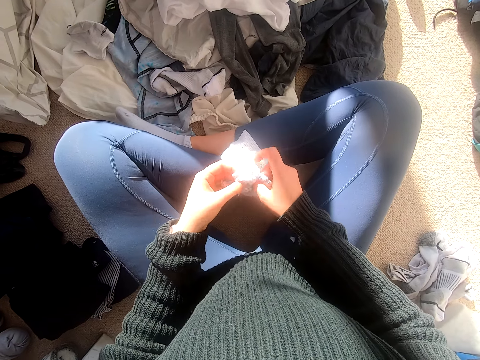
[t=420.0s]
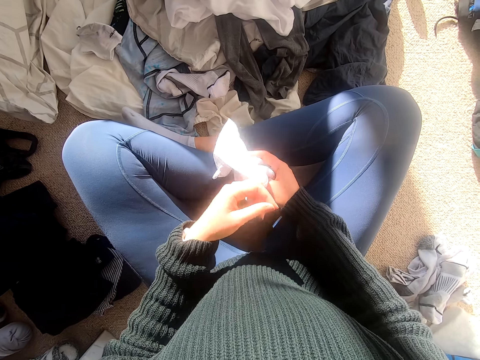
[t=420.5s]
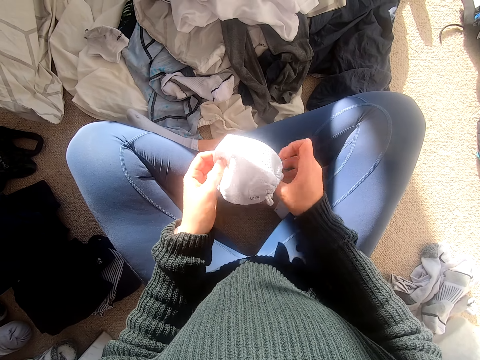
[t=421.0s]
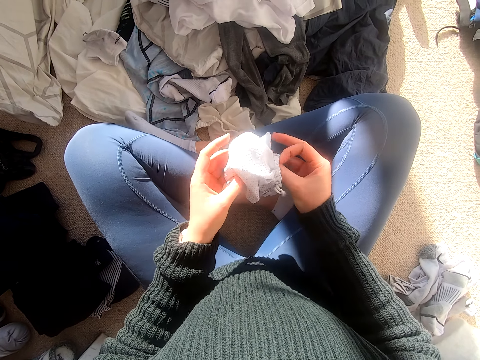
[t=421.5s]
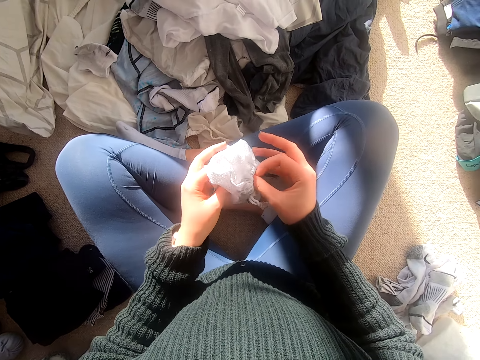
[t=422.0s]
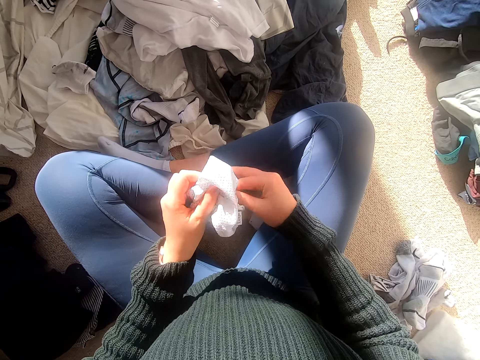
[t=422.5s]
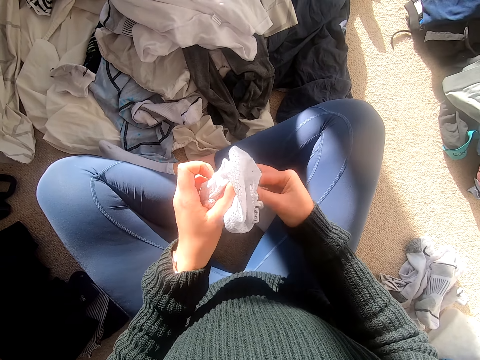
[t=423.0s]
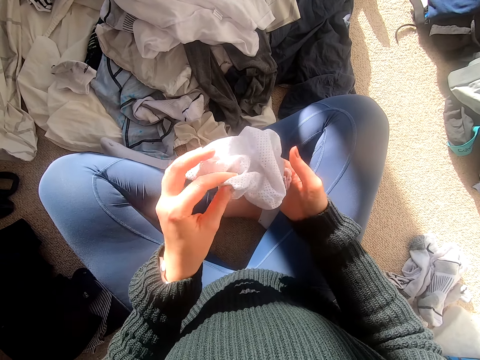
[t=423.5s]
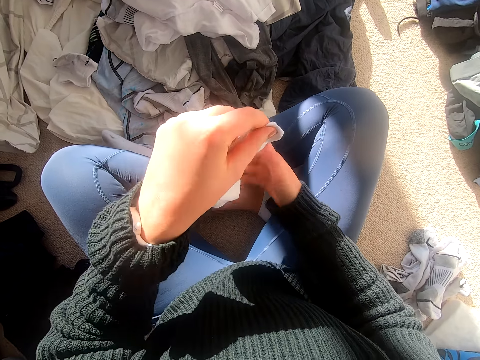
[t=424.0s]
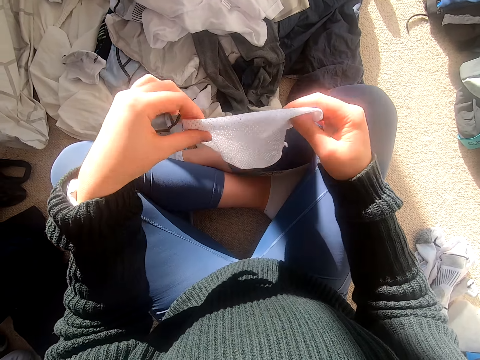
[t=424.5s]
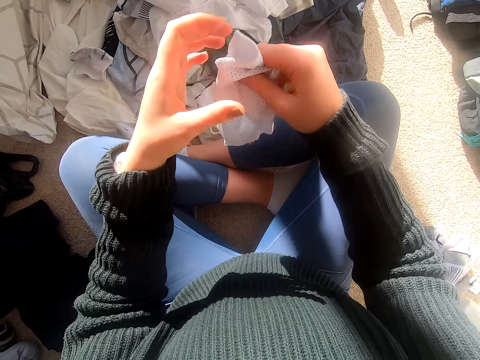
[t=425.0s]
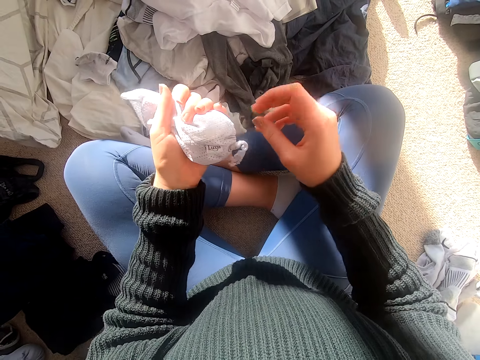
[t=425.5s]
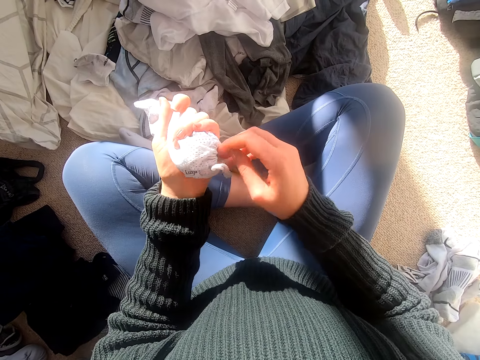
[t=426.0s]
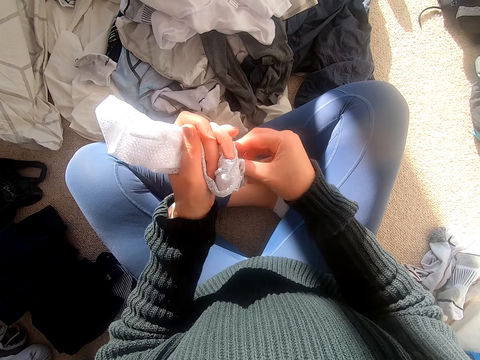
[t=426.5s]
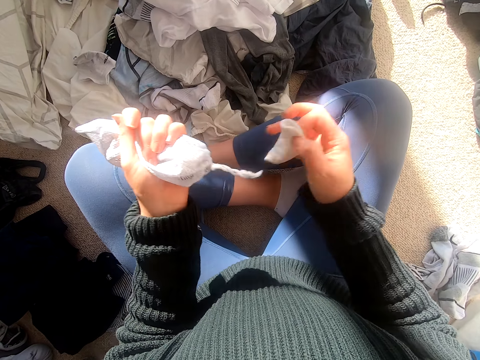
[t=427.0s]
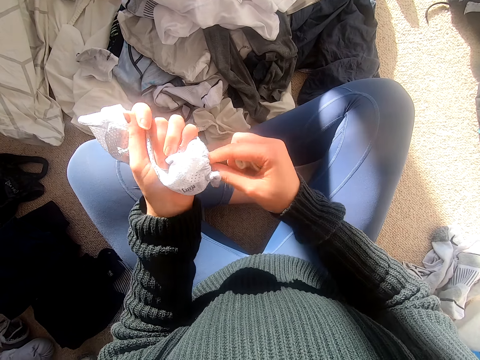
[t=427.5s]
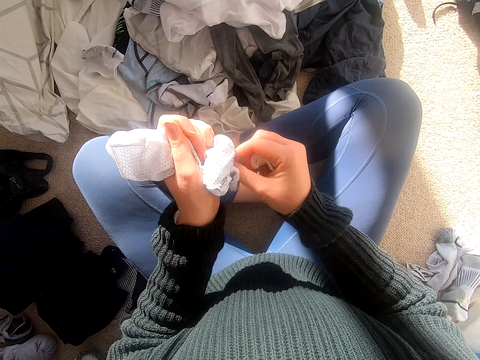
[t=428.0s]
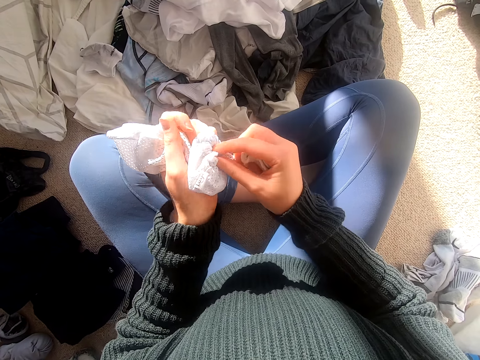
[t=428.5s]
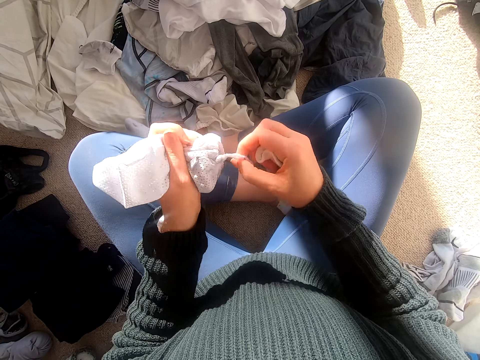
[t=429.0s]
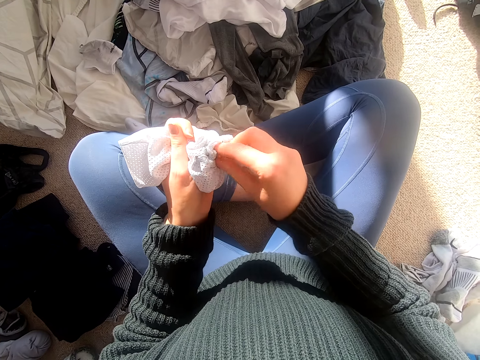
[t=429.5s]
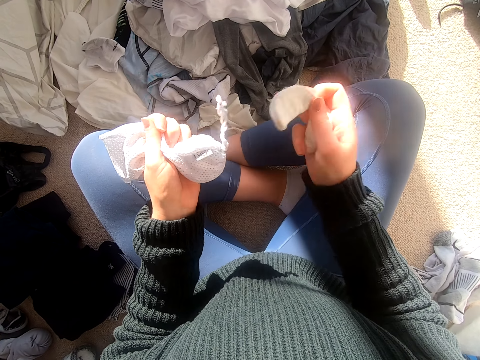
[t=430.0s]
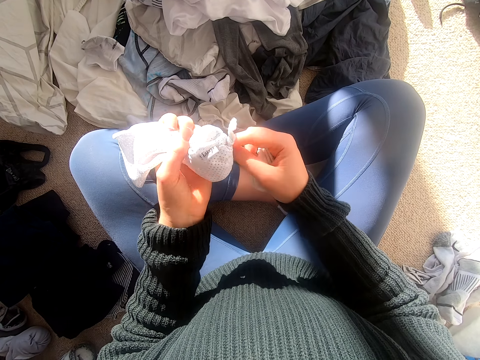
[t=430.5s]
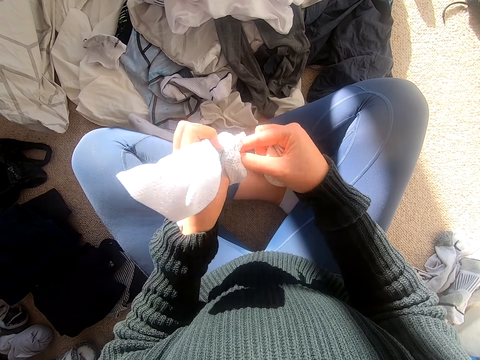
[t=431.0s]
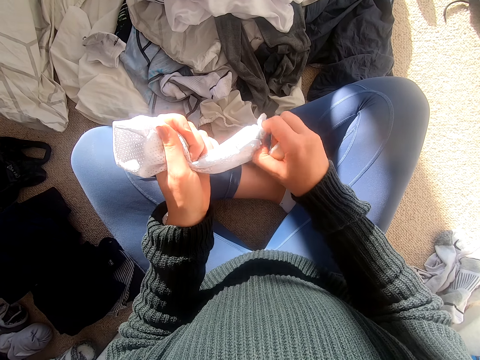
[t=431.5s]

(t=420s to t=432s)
The camera wearer moves the hand in the bag. They turn the bag upside down. They hold the vest. They remove the small clothes from the bag.

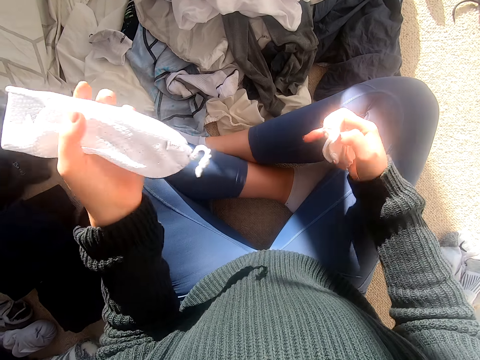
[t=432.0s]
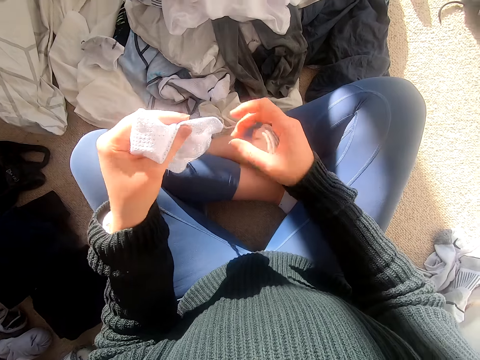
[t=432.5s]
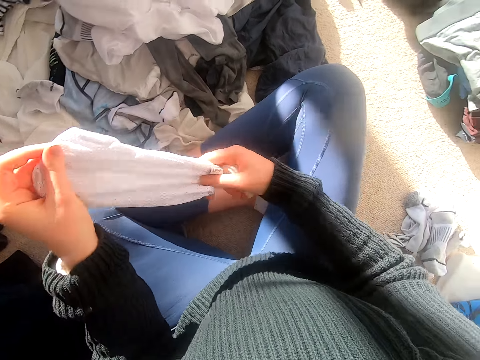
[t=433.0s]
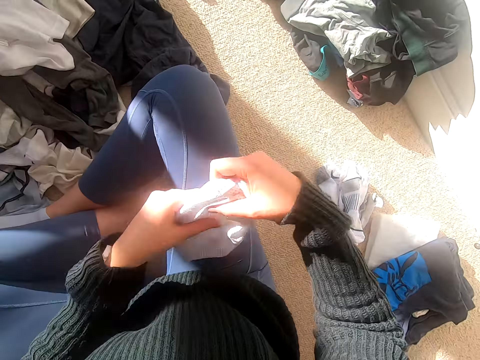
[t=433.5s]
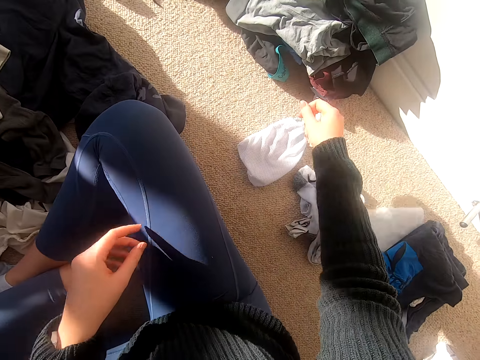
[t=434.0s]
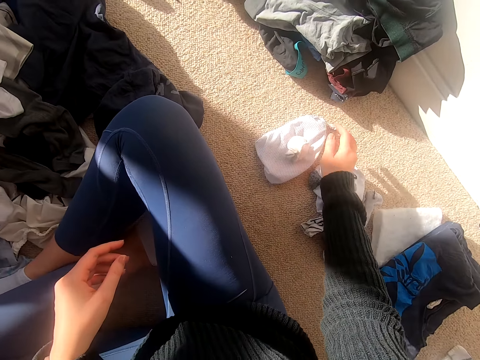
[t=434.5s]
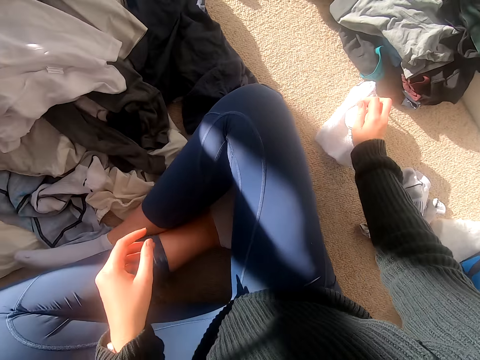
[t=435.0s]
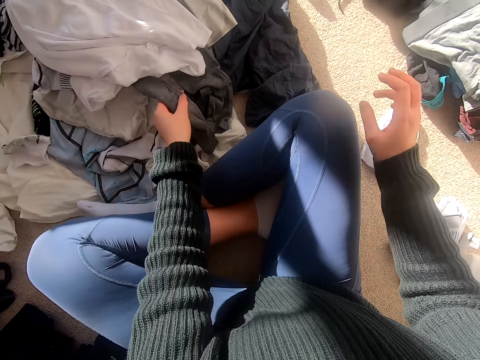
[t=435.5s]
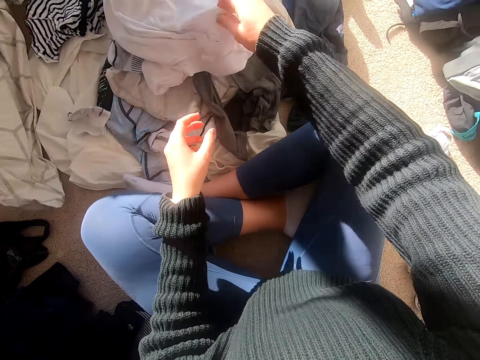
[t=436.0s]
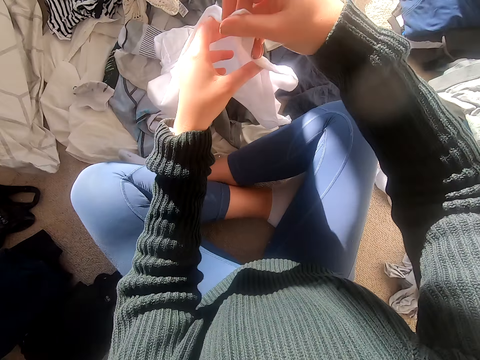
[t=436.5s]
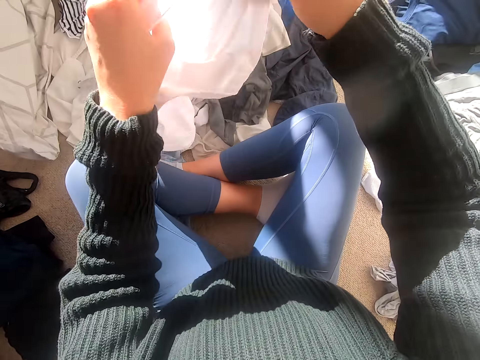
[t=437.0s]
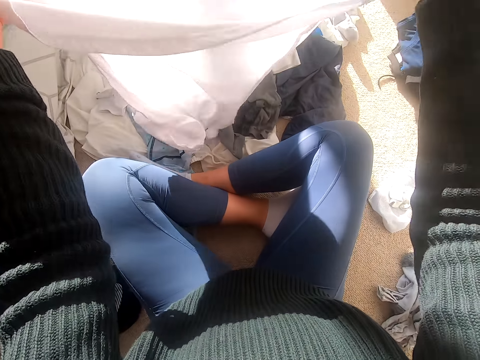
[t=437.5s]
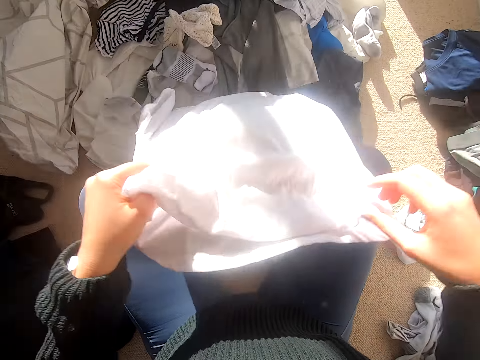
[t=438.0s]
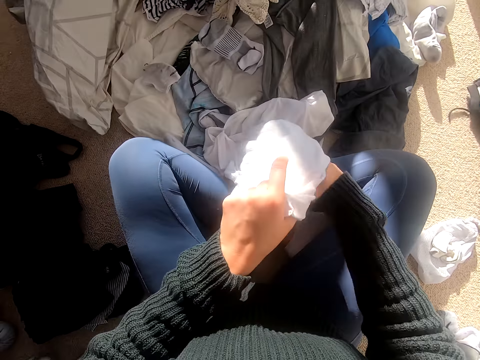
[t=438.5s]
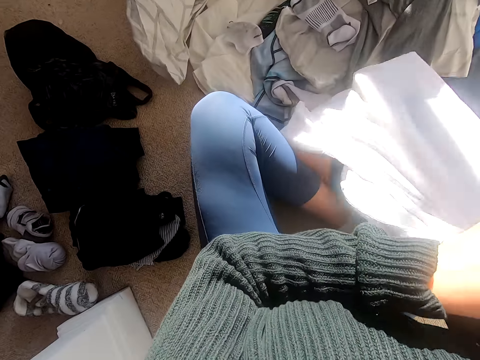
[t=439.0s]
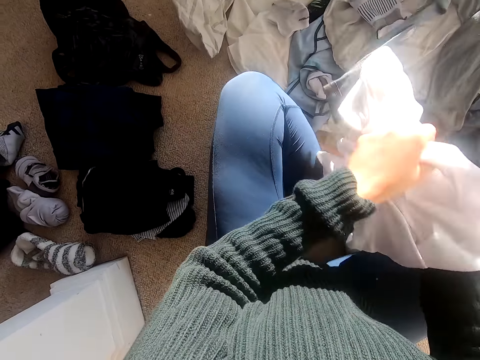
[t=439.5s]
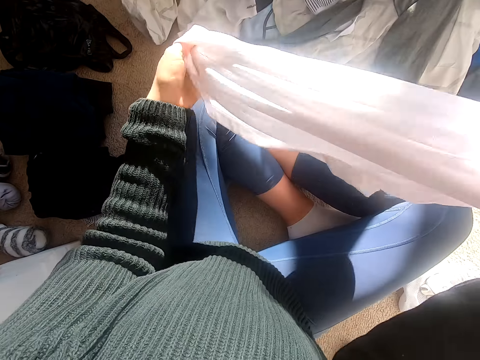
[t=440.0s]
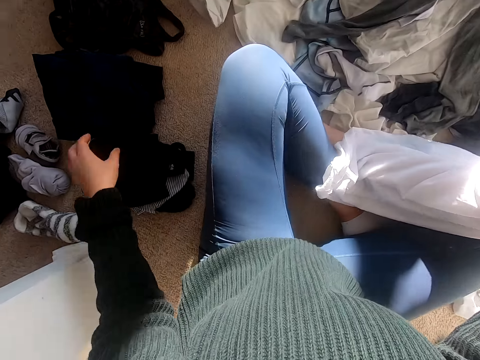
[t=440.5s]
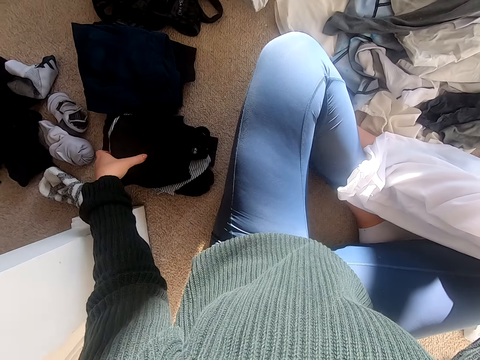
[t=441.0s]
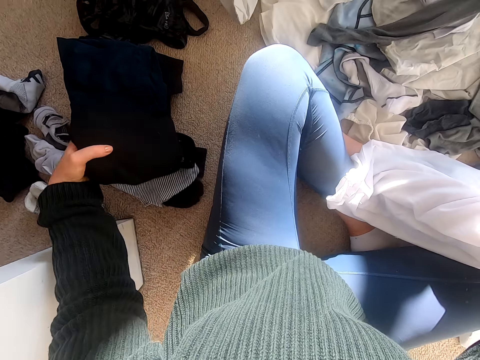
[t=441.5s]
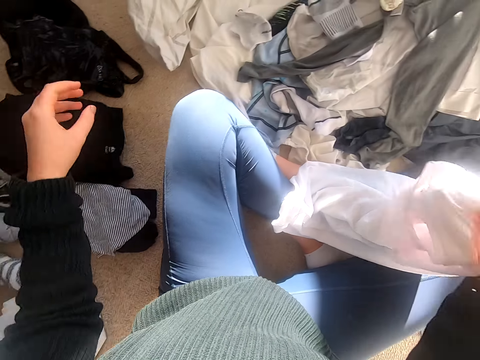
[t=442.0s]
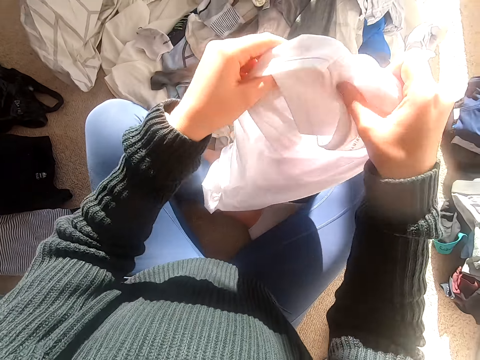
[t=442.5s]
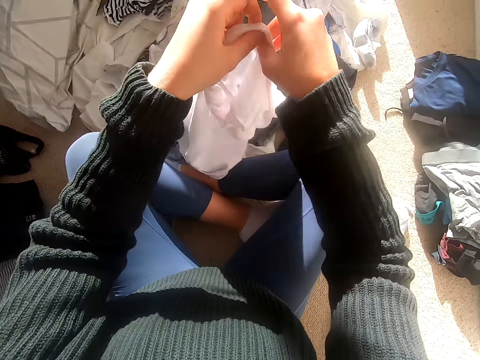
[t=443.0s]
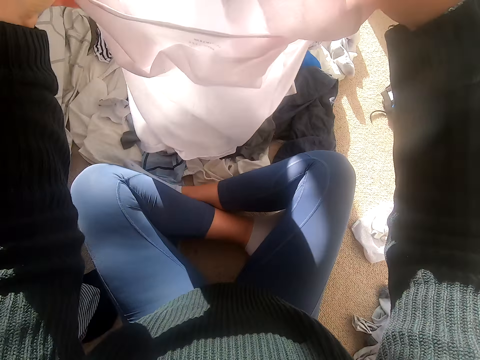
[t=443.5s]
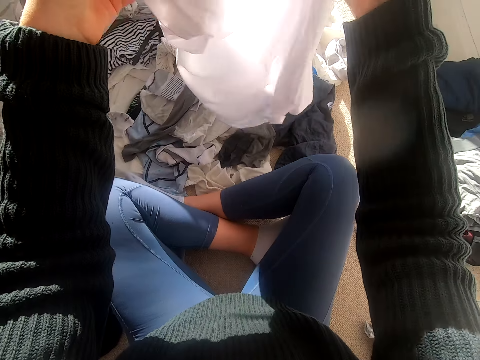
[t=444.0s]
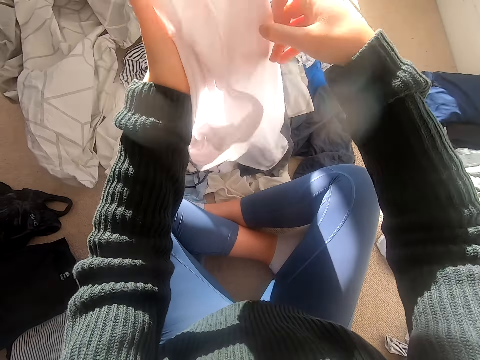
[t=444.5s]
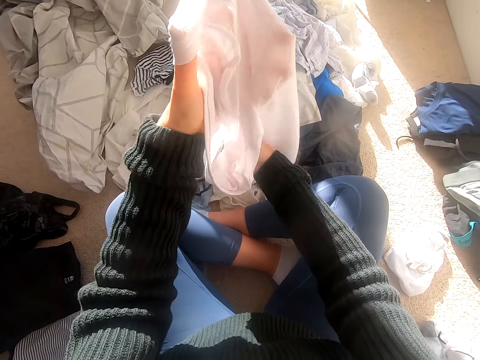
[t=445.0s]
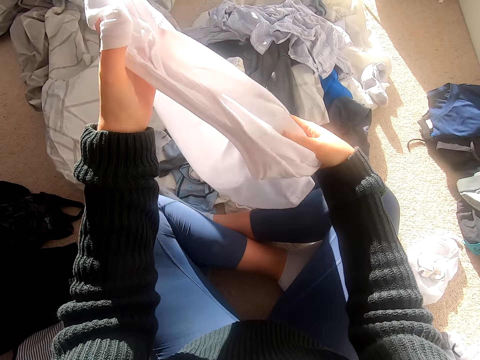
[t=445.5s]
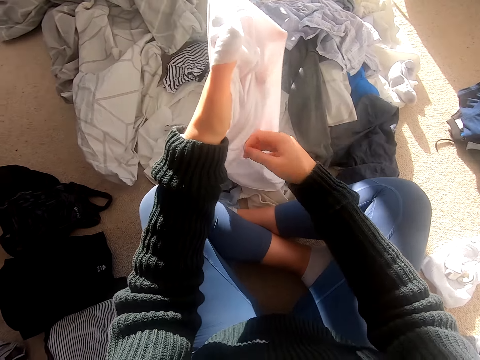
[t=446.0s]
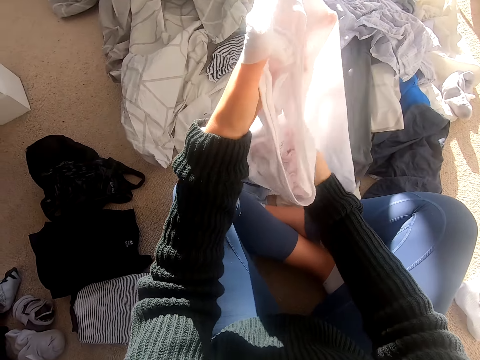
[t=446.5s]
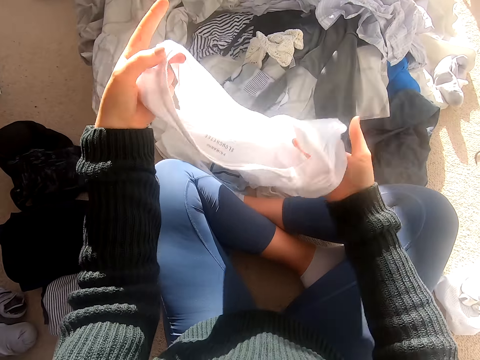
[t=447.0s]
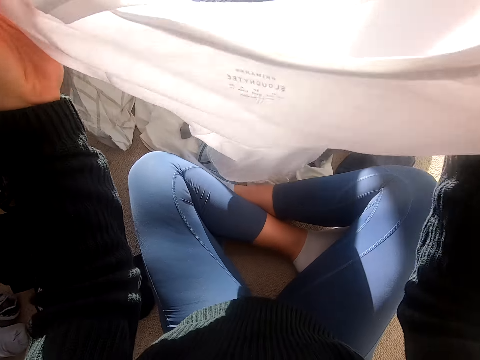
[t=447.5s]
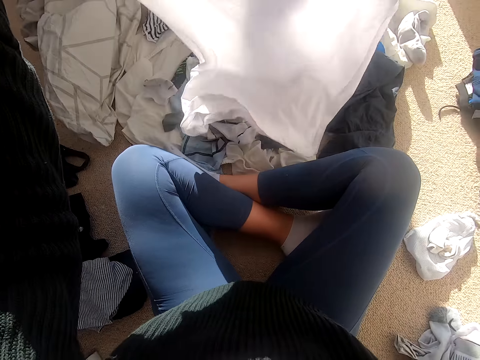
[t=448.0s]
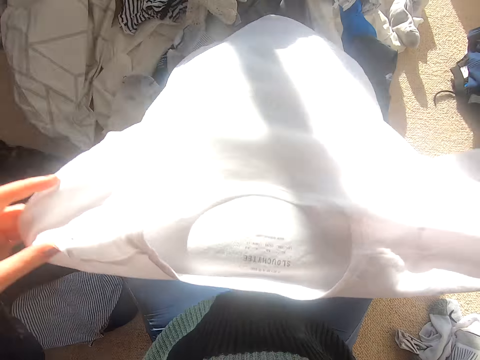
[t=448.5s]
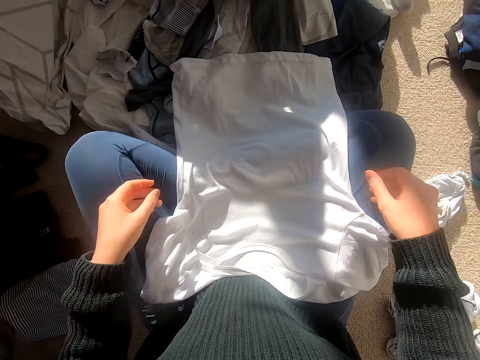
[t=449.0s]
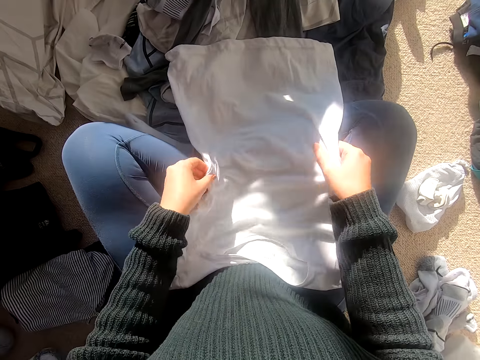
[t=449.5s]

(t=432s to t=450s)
The camera wearer puts the bag aside. They pick up the top, stretch the top and turn the top. They hold the clothes. They put the cloth aside. They stretch the top. They hold the vest. They fold the top.
